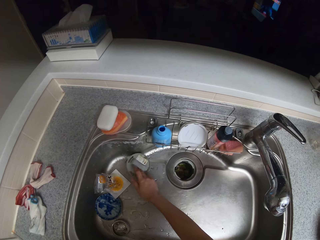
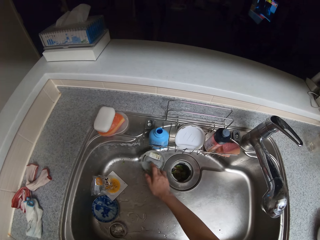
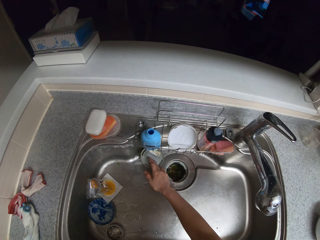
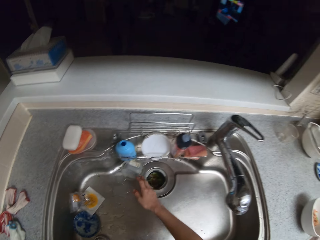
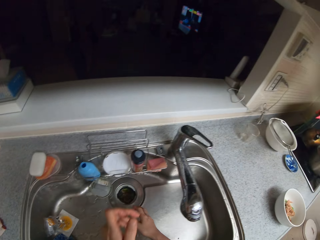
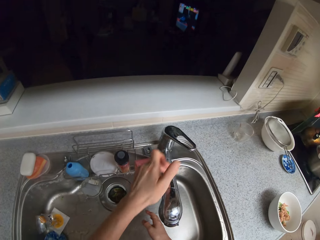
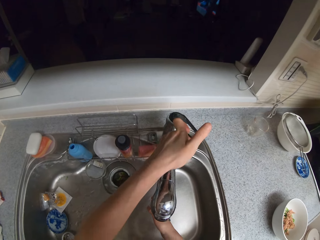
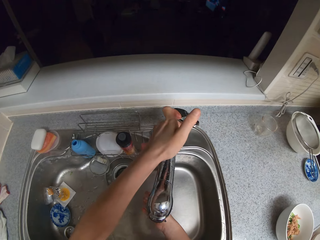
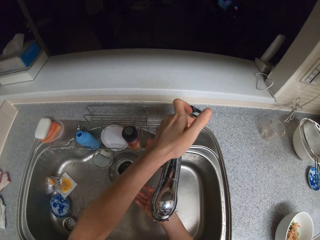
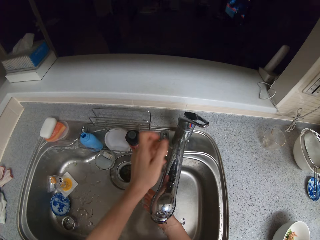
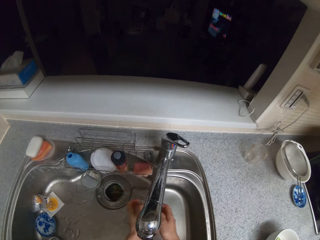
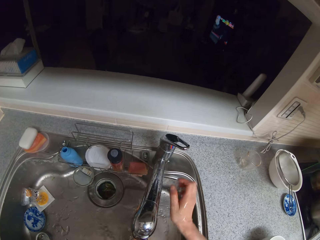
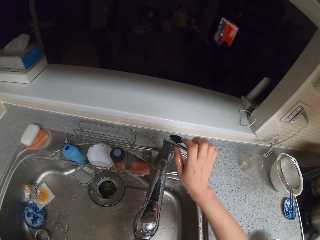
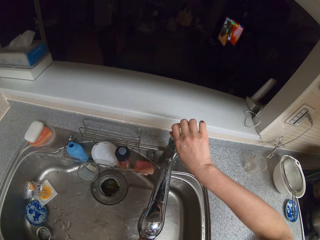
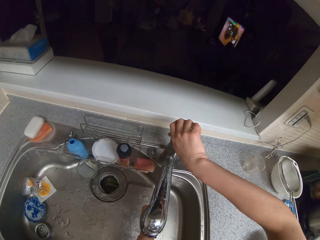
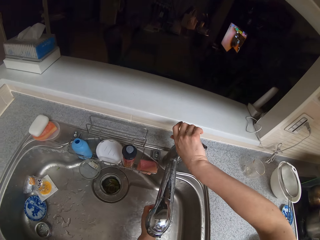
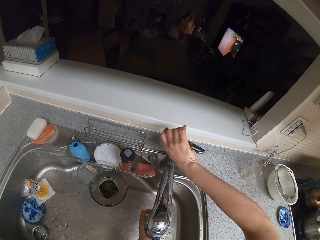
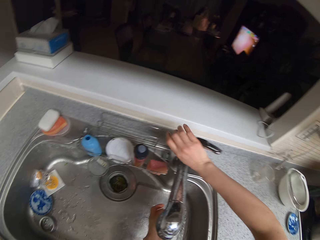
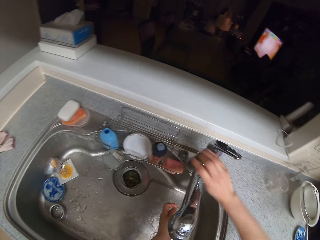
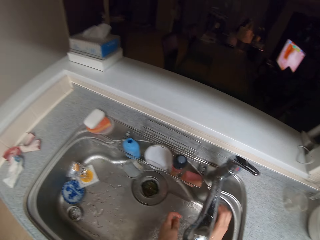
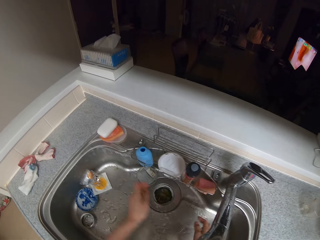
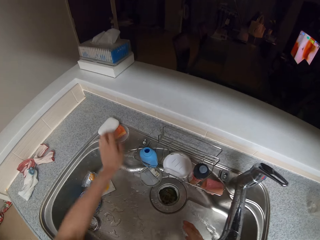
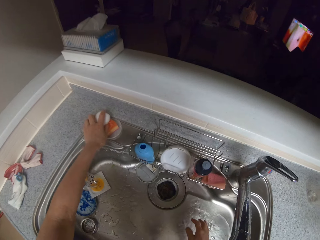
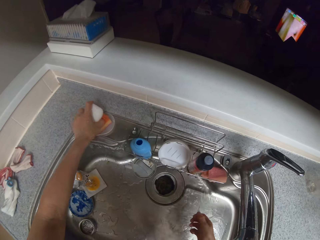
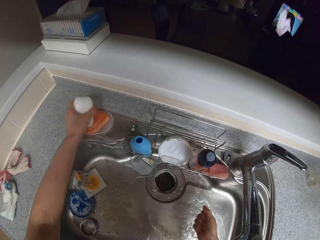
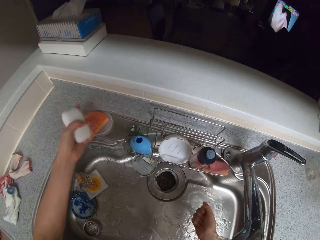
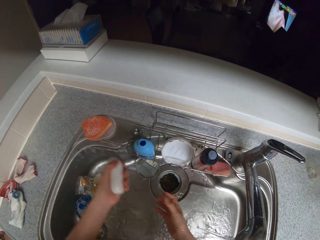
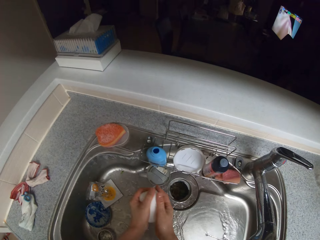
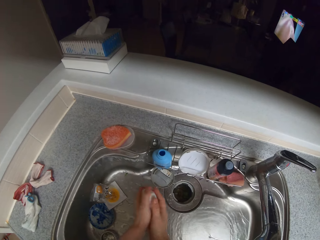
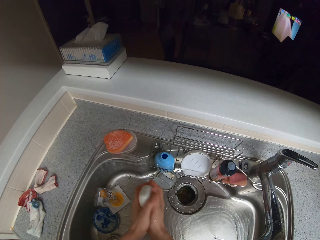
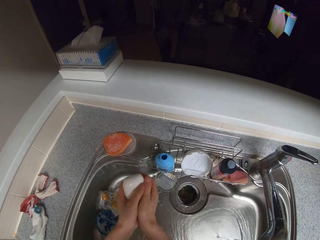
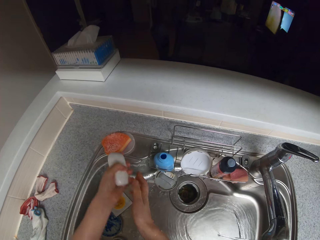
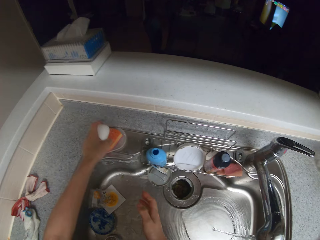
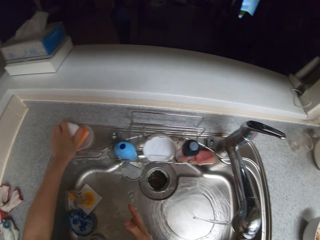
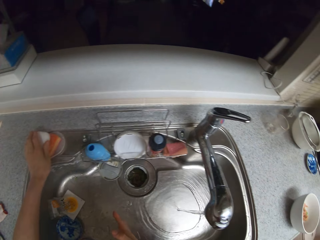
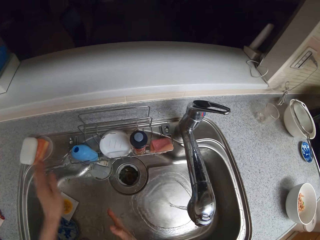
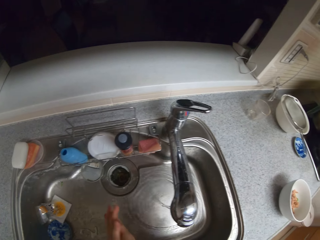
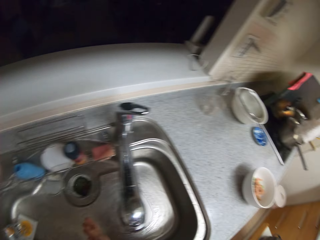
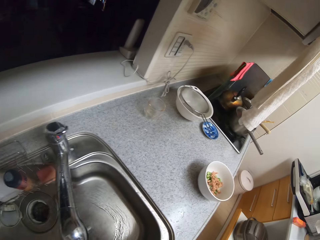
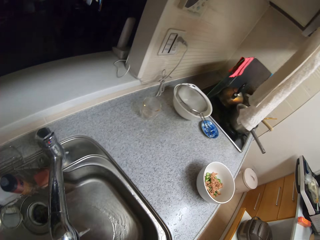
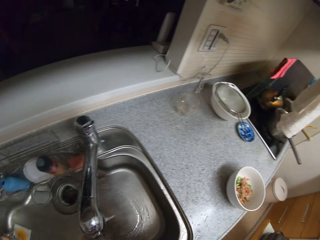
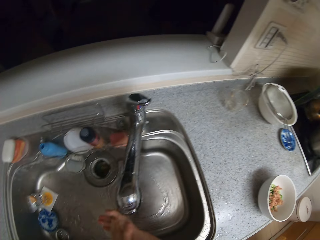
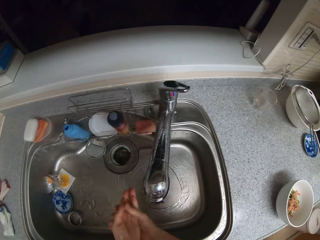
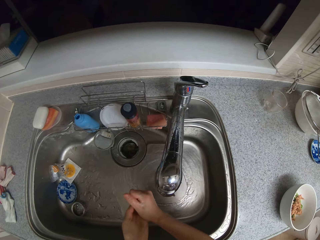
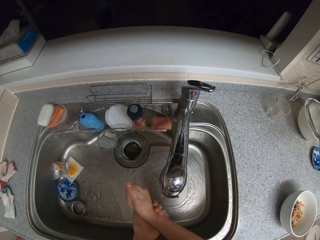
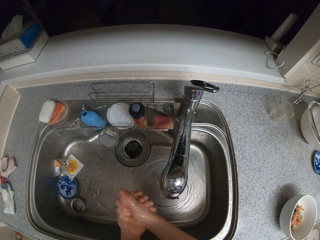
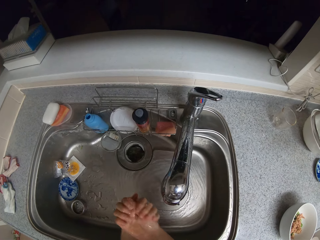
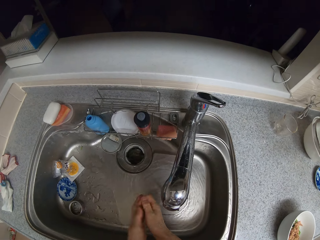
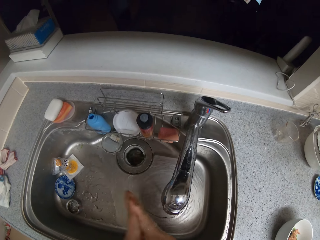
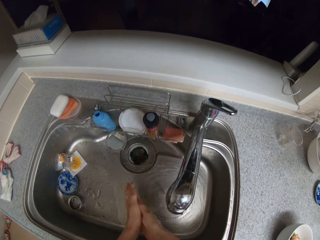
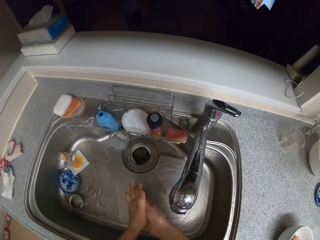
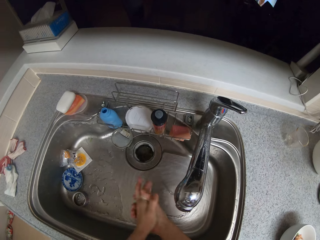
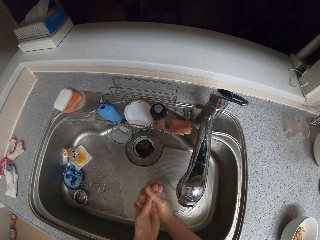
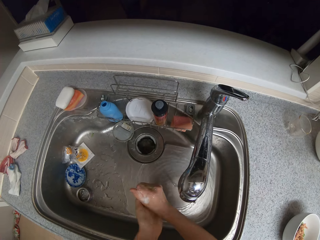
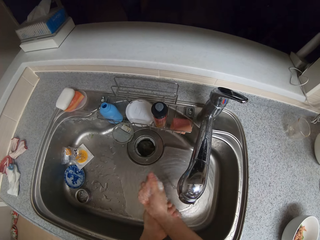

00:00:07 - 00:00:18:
The camera wearer moves a cover in the sink. She turns on the tap, rinses her hands and touches the control of the tap briefly. She picks up a bar soap from a sponge scourer on the sink. She rubs her hands around the bar soap. She drops the bar soap on the sponge scourer on the kitchen slab. She rubs her hands together.

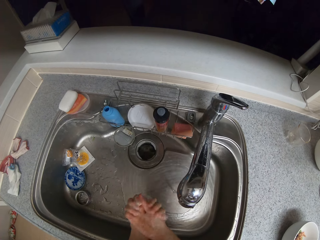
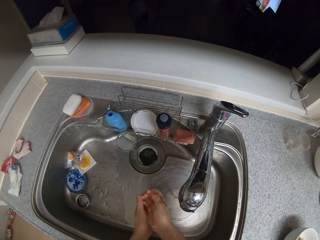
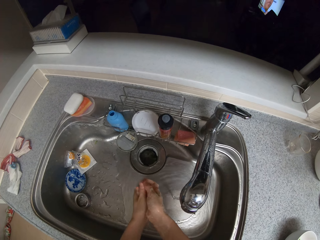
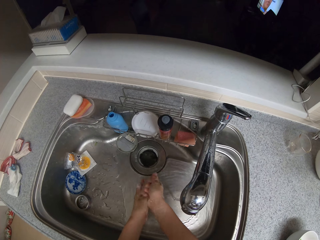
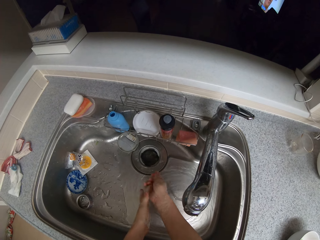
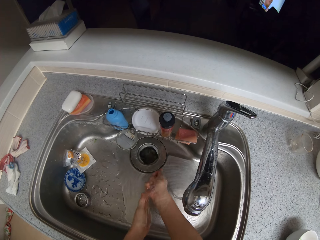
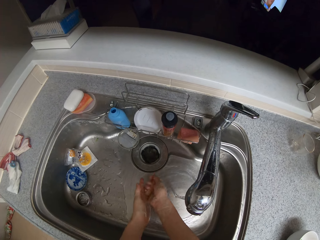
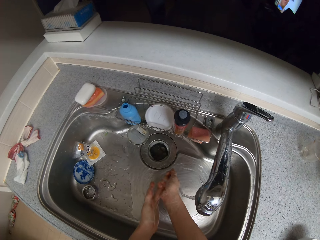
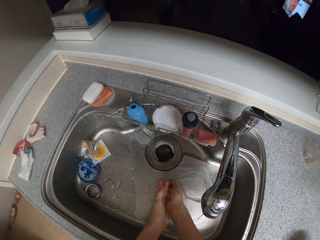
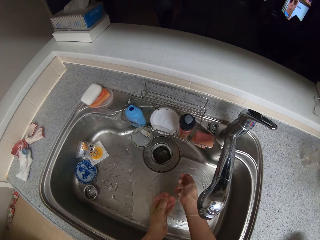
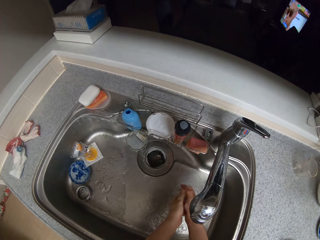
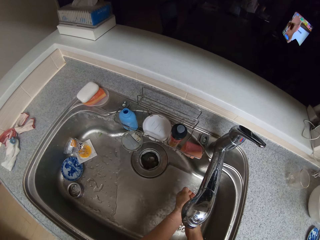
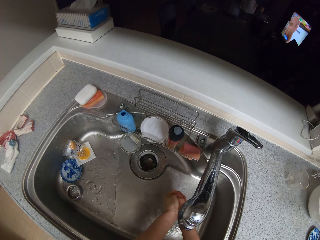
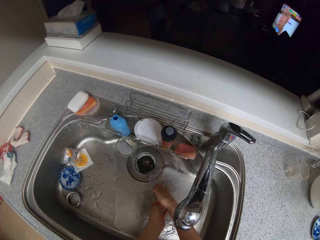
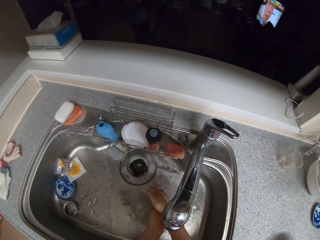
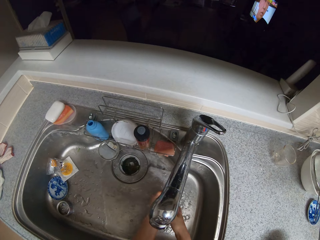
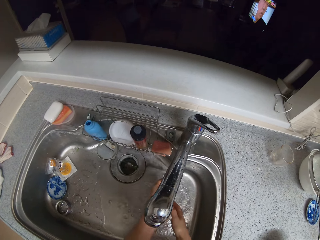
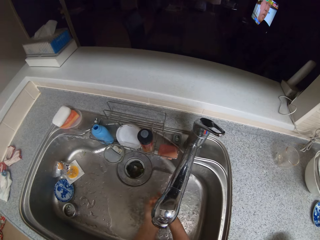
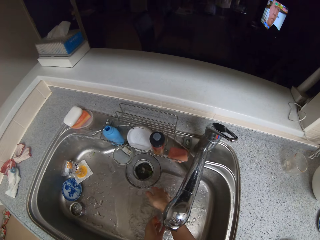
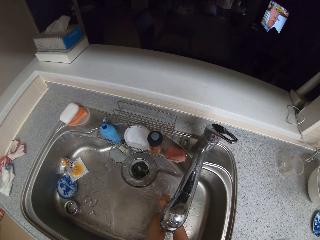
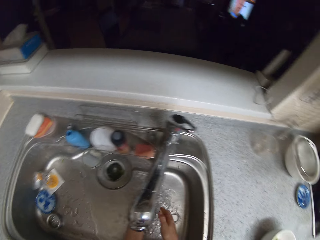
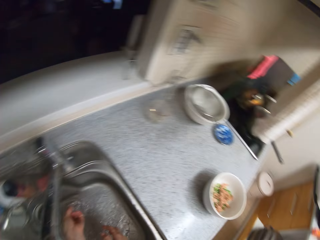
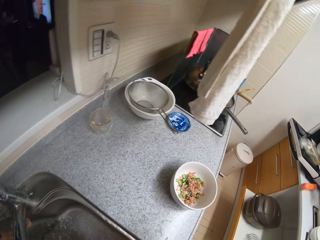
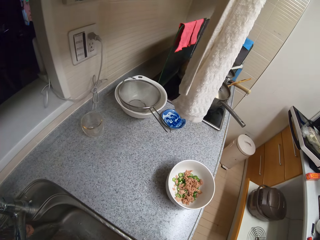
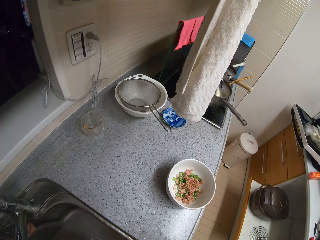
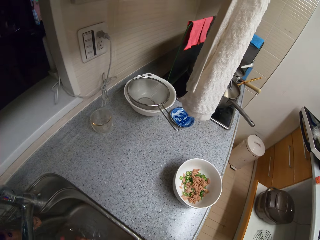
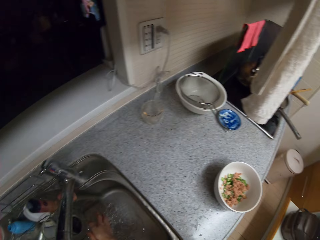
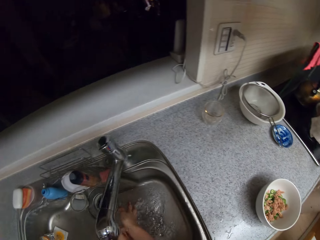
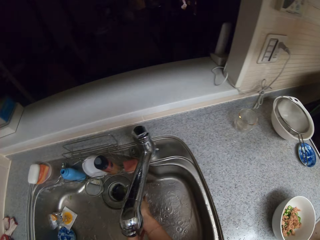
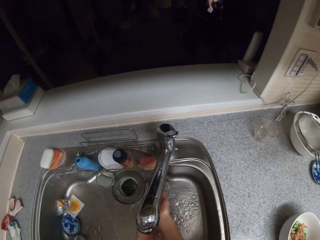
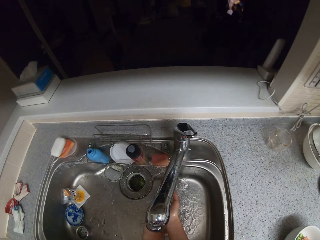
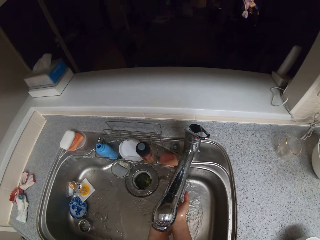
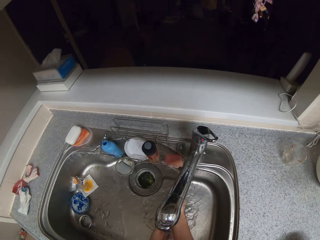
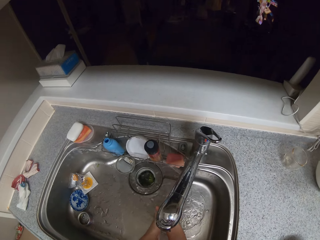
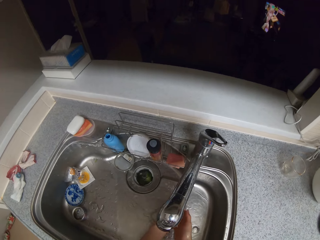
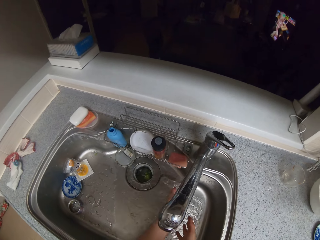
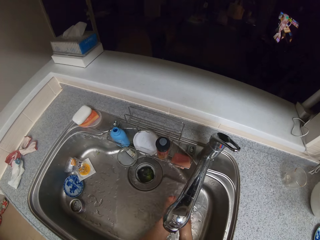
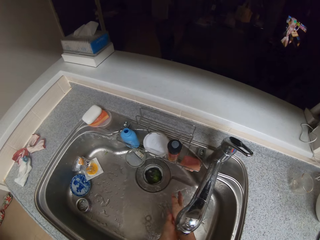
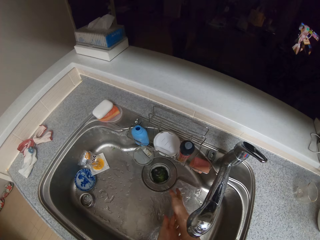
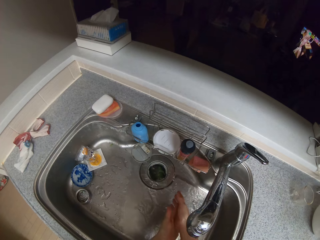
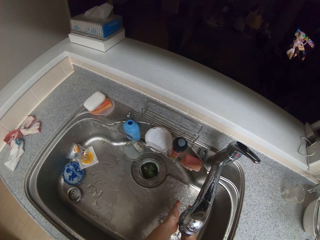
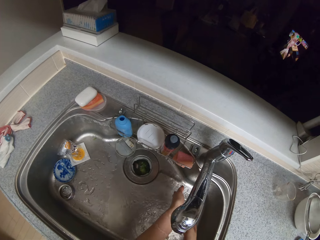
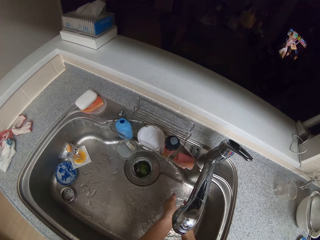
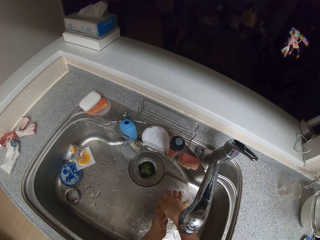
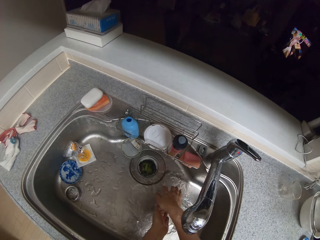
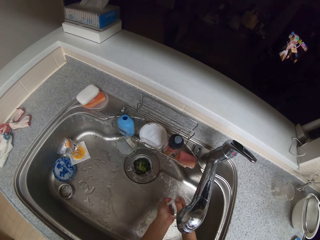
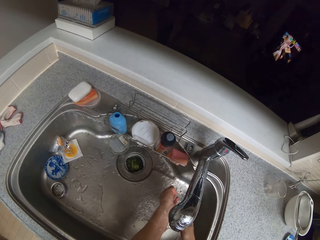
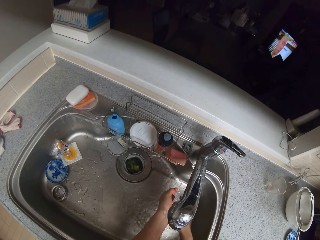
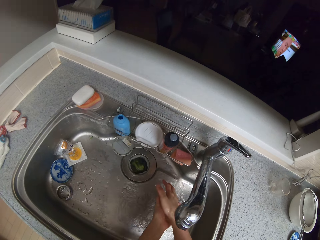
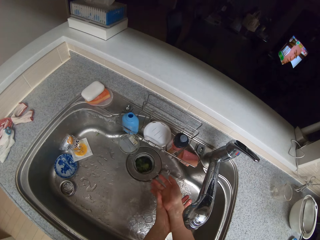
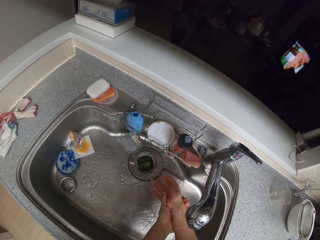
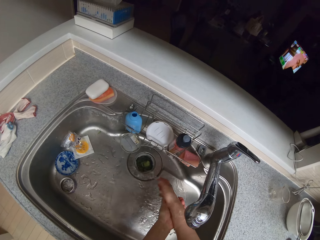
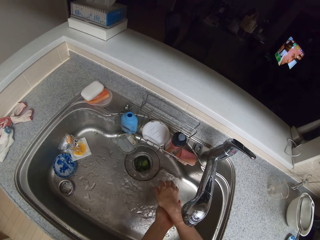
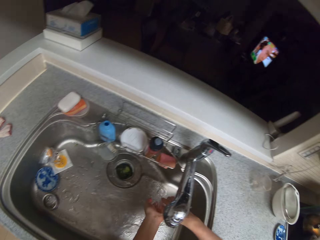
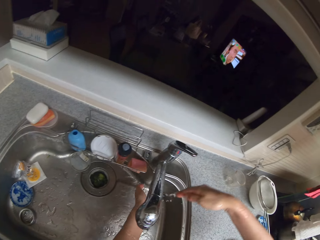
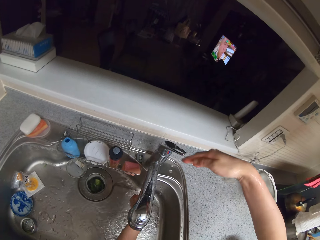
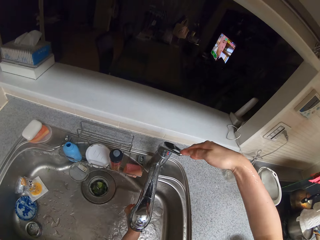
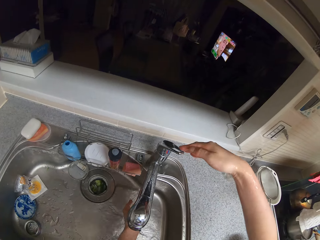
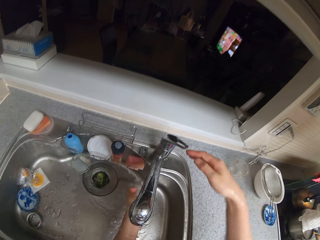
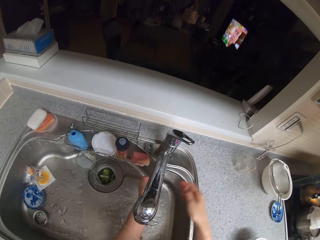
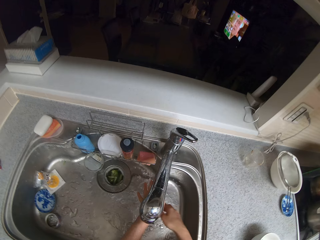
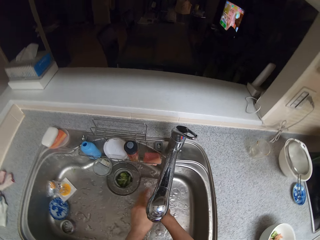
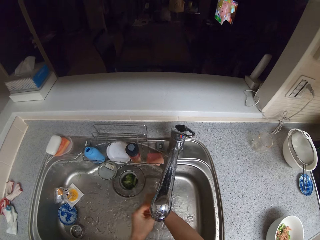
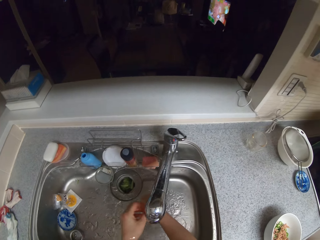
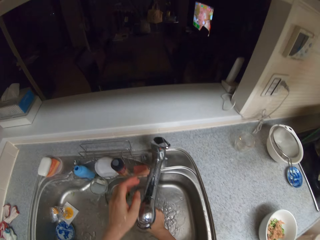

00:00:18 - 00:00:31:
The camera wearer rinses her hands. She looks around. She turns off the tap a little. She continues rinsing her hands.
